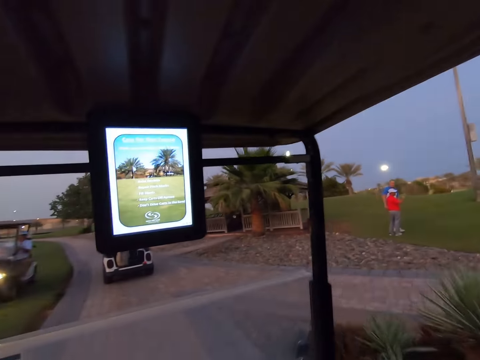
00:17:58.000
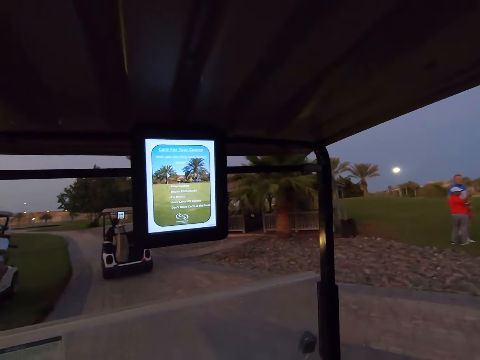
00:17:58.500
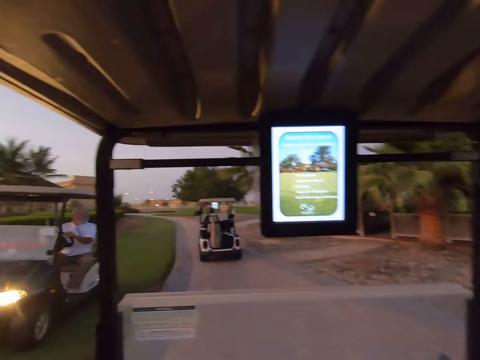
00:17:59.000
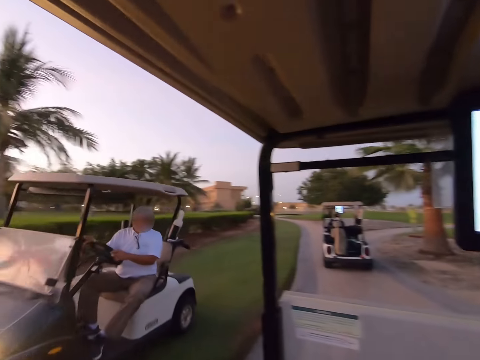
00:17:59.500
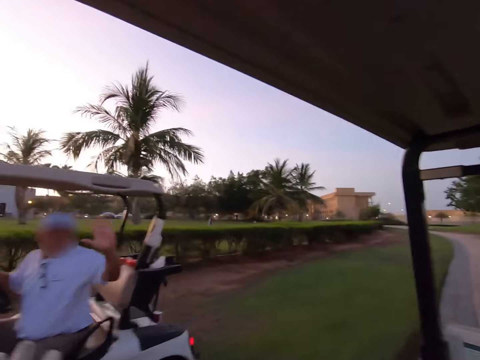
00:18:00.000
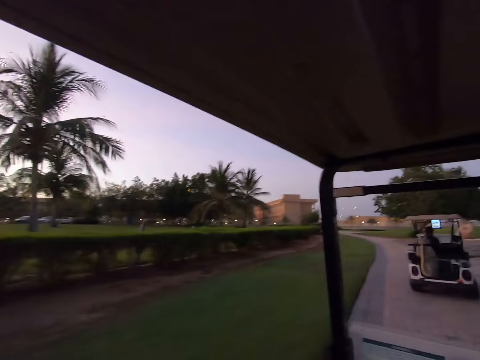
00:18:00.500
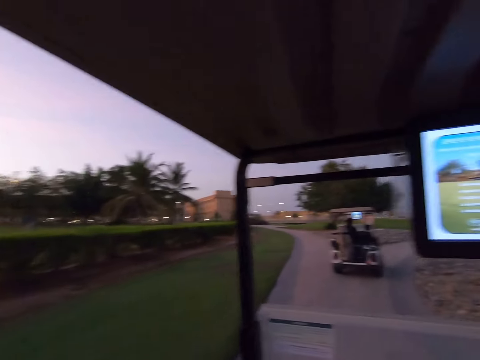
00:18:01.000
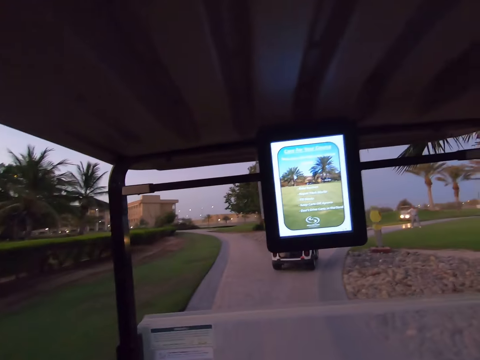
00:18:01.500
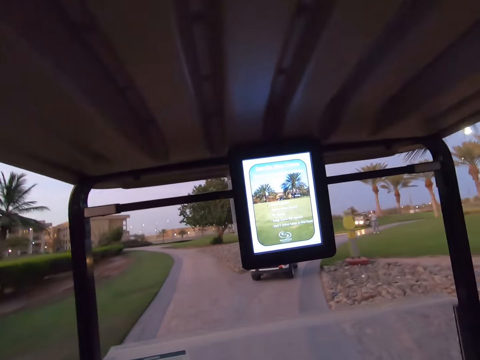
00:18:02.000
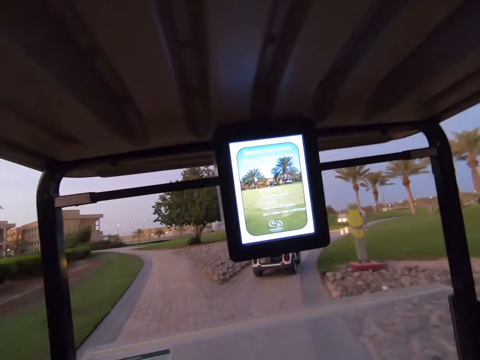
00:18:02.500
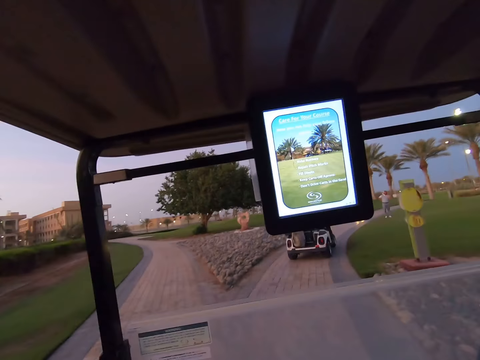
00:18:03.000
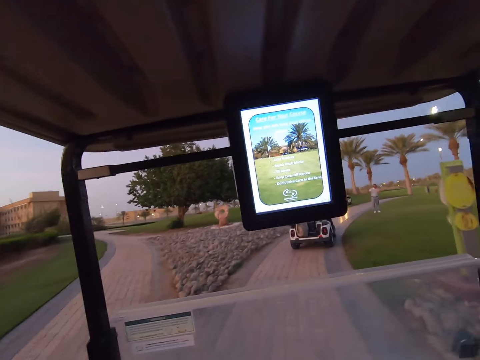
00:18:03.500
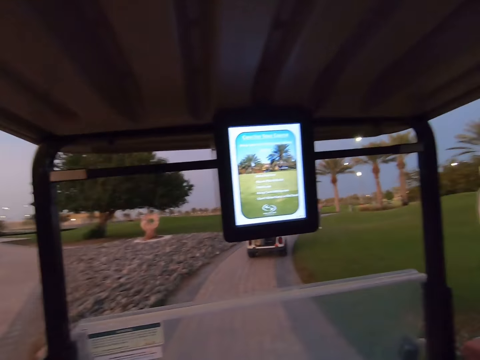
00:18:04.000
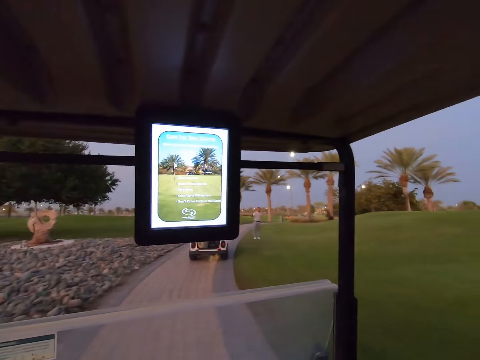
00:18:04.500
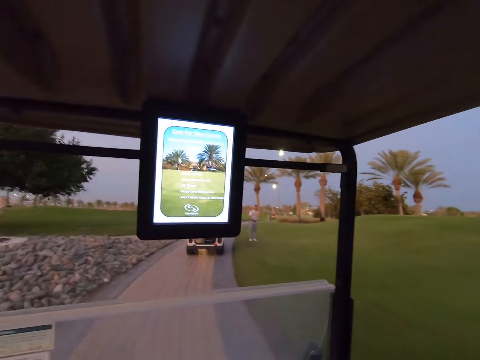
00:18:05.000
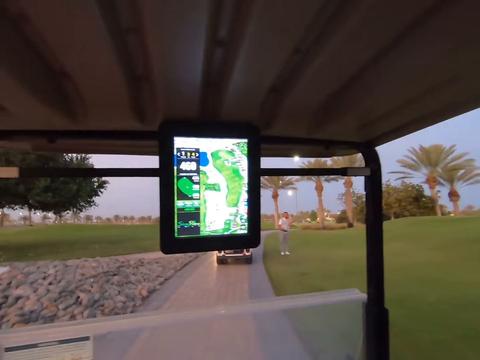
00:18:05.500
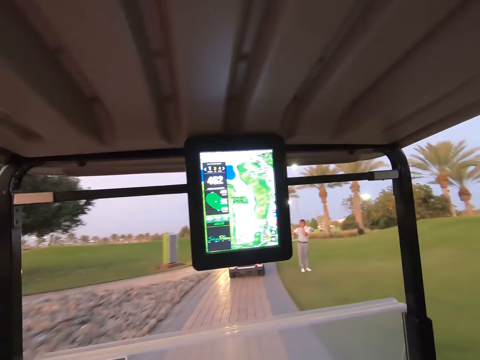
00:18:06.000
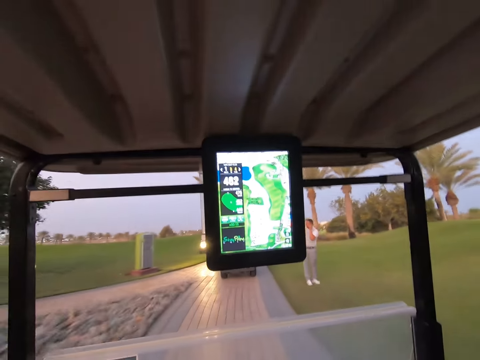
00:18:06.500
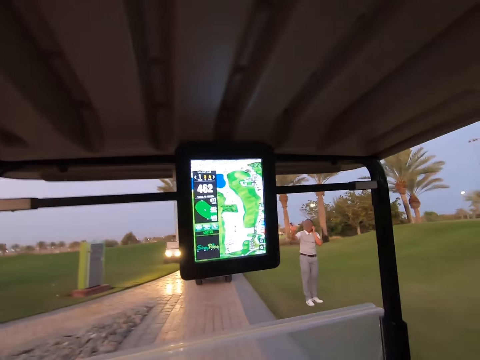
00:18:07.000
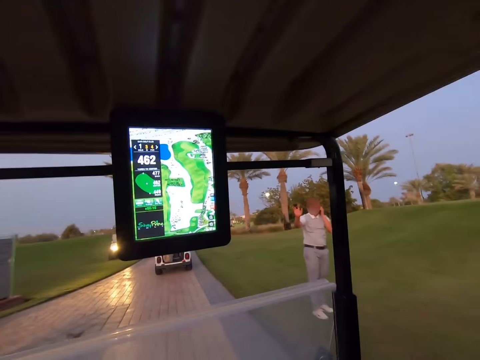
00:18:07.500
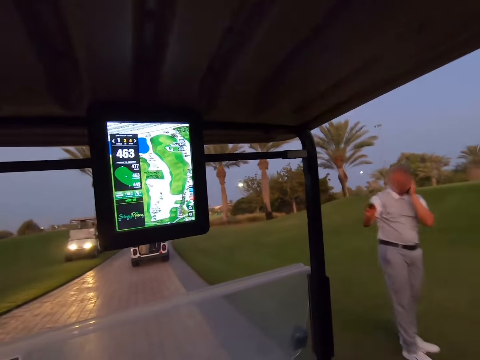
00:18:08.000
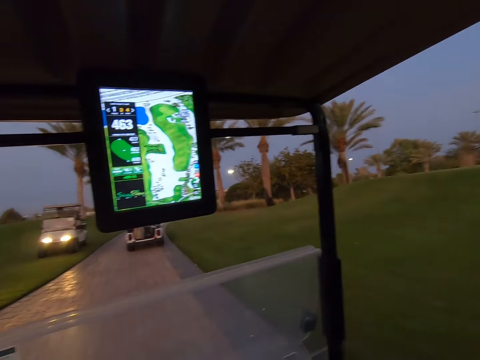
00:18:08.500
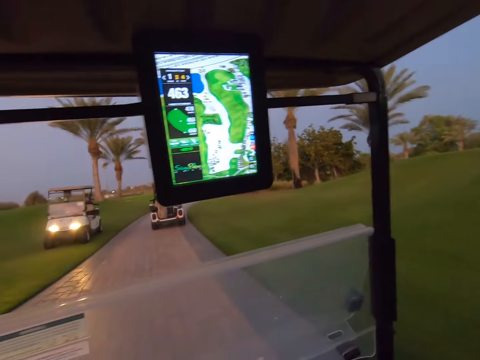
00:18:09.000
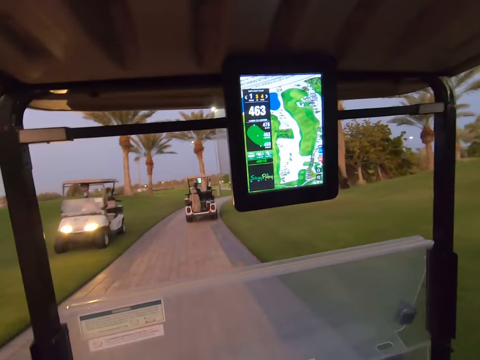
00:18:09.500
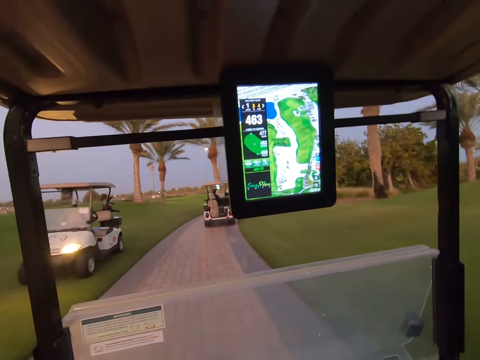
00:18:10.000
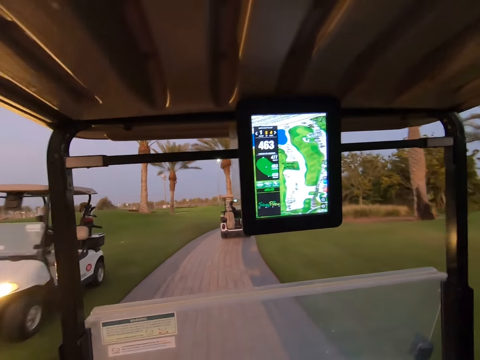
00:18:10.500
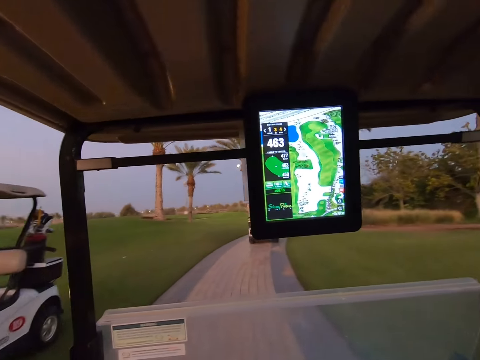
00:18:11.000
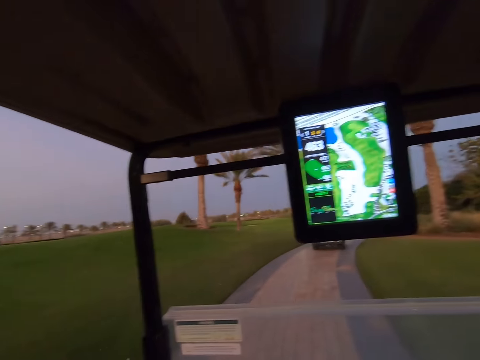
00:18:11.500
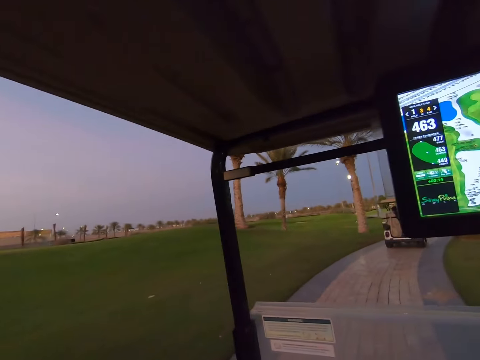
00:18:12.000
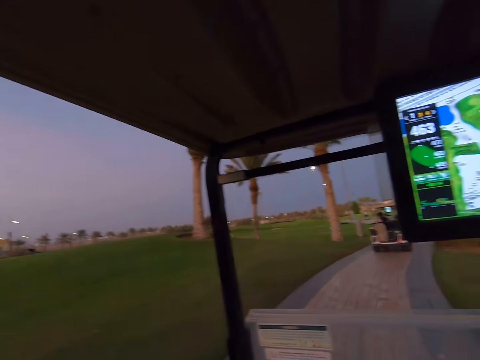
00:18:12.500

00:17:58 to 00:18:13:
A man waves at the camera wearer. Another man waves at the camera wearer.

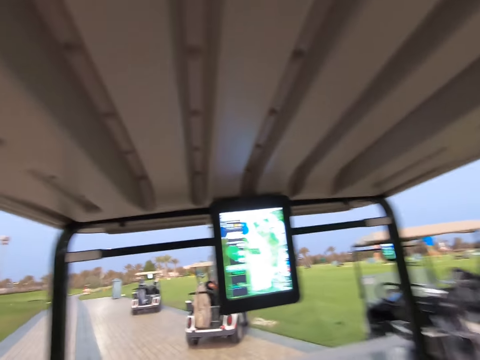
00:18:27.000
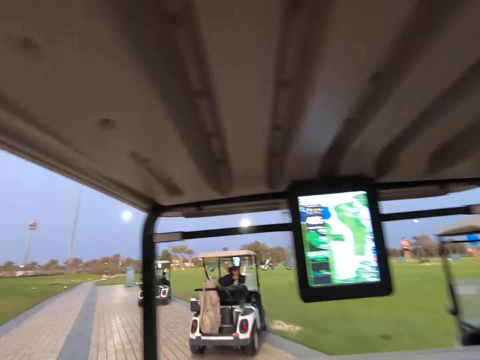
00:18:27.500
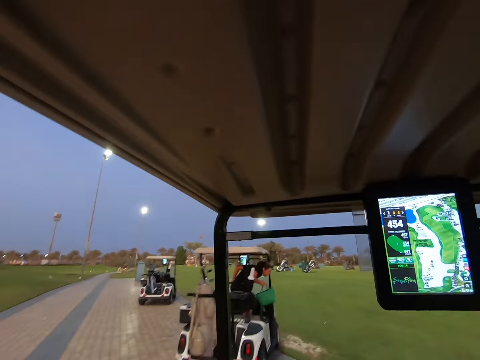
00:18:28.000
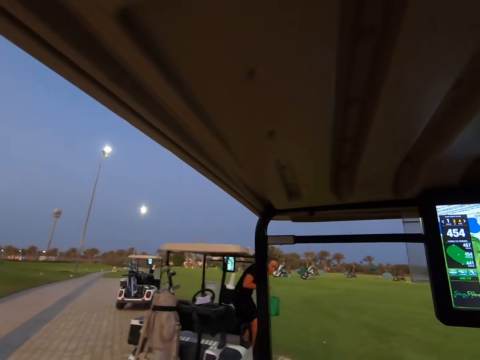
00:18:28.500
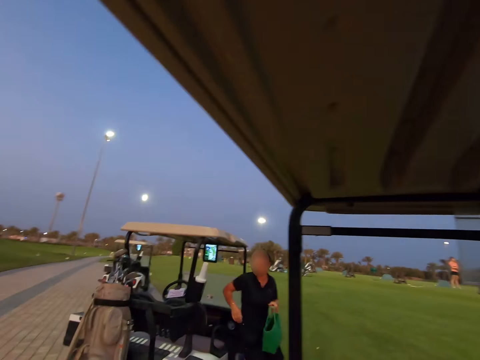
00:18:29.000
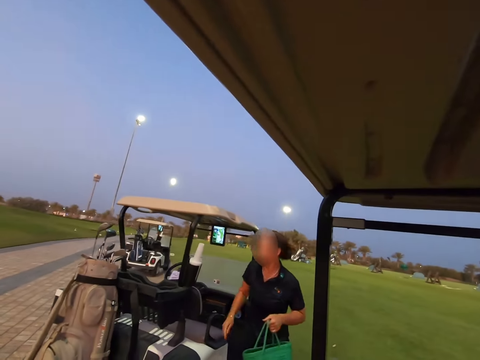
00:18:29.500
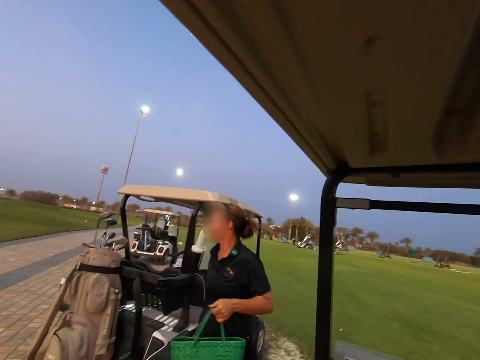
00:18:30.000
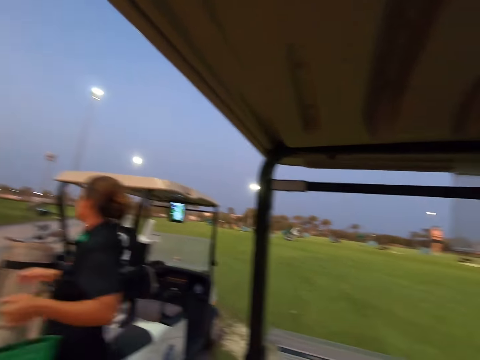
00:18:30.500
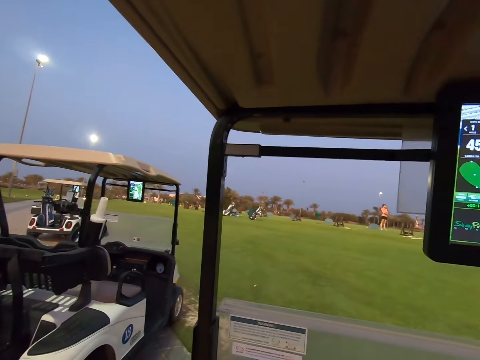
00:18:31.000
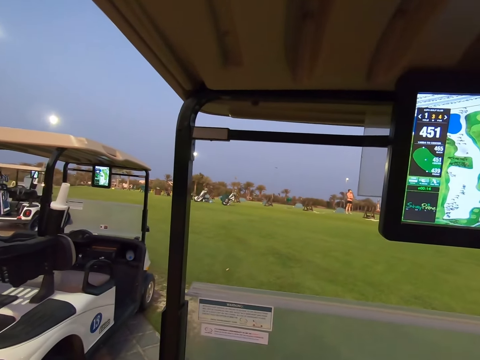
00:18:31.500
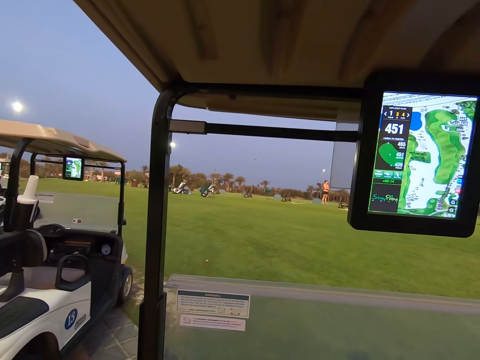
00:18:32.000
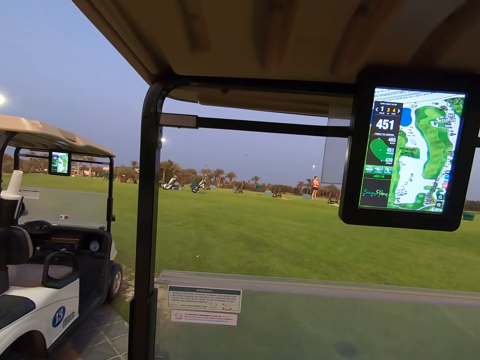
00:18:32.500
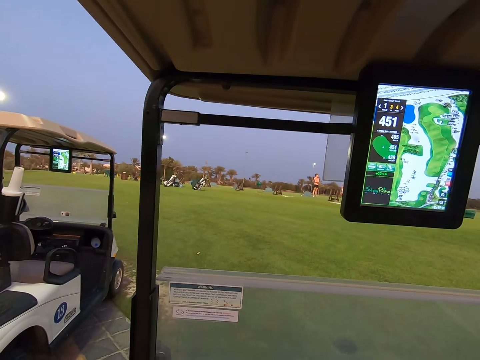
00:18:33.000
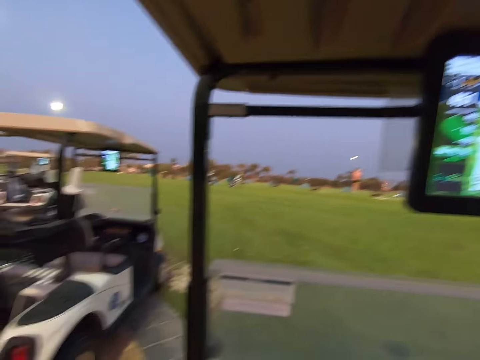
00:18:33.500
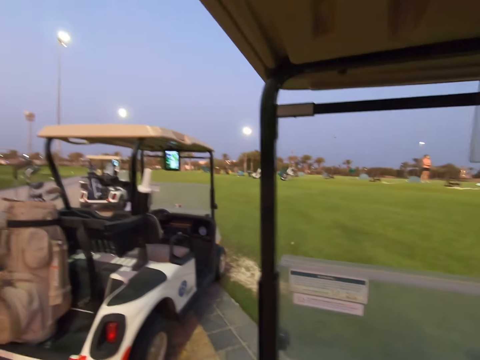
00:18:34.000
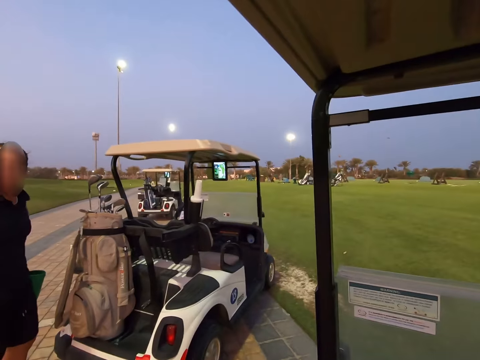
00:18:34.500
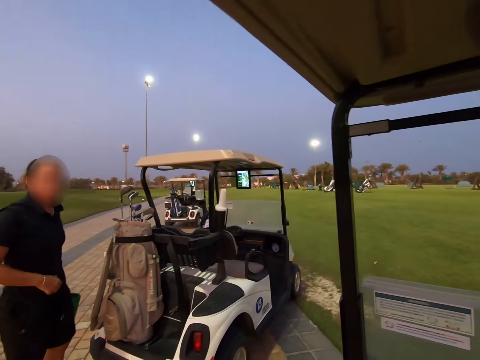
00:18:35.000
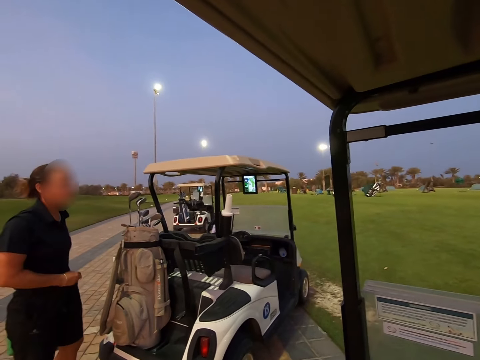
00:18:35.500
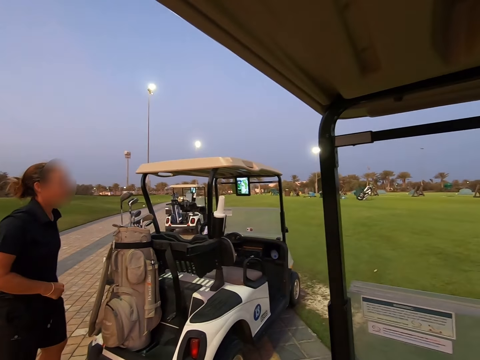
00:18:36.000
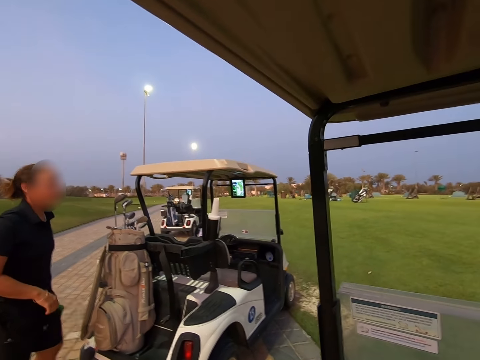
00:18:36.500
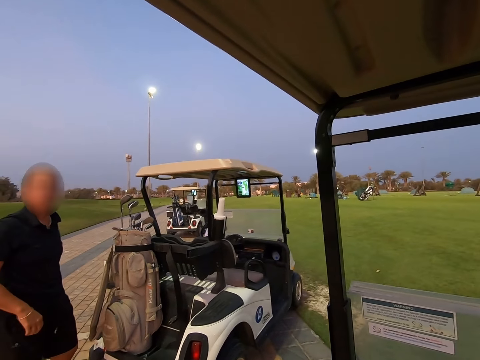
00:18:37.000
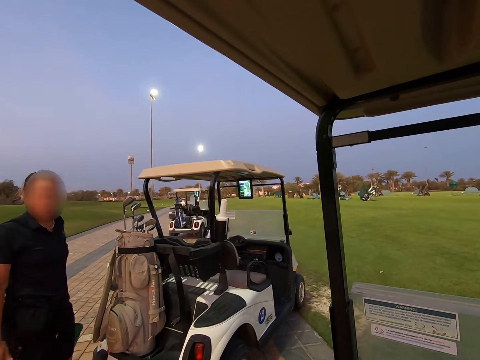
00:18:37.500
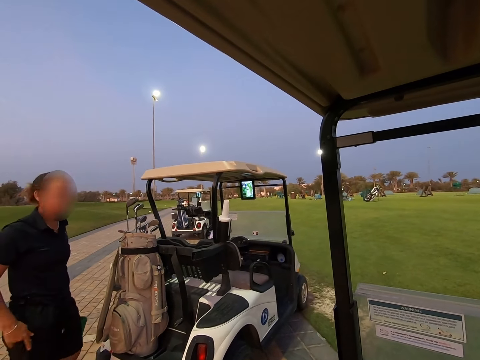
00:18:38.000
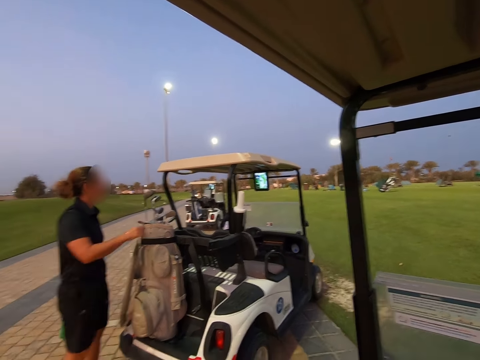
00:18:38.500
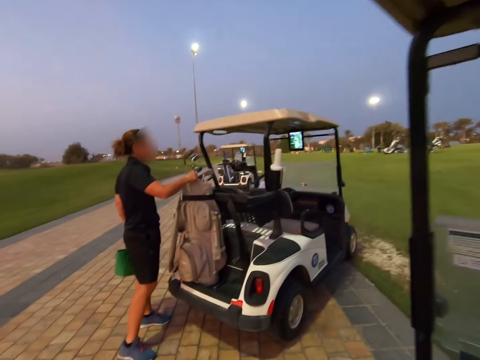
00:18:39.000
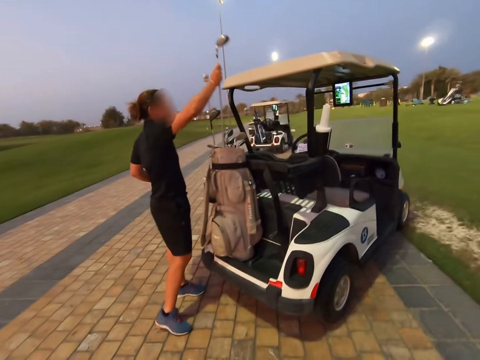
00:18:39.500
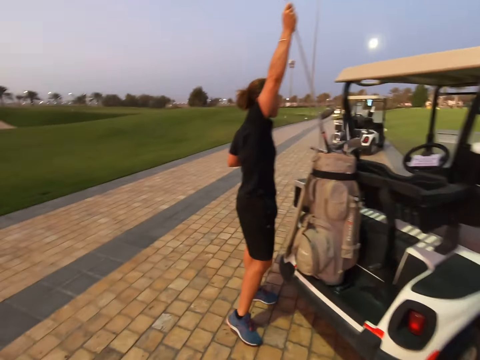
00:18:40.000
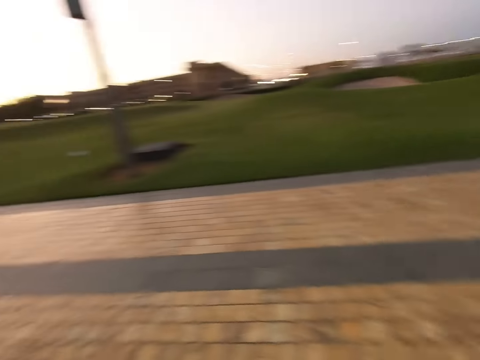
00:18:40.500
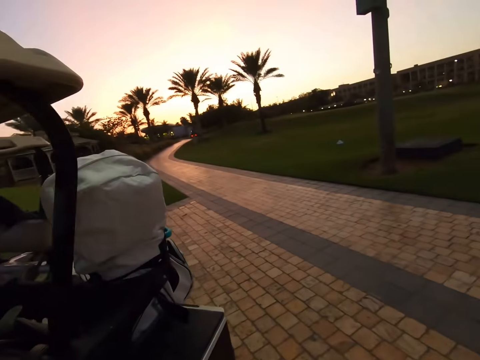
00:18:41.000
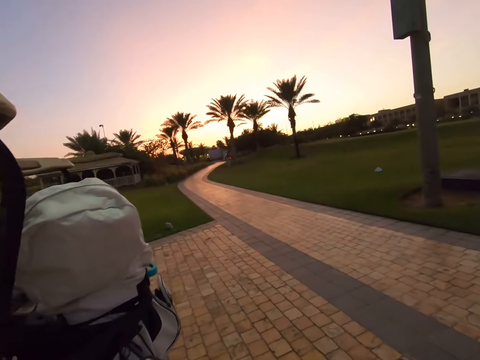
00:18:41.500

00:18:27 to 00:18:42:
A woman comes out of the car. The camera wearer stops the golf cart. They stare around the field. They stare at the woman. The woman picks up a golf stick from the golf stick bag, from the back. The camera wearer walks around the golf cart.
